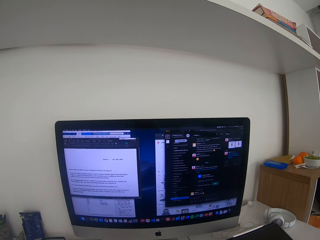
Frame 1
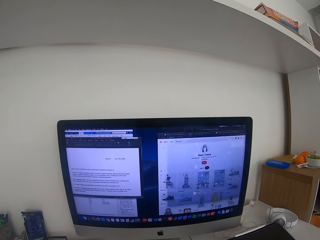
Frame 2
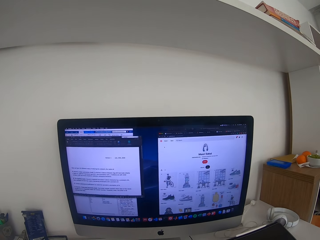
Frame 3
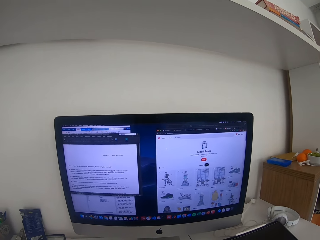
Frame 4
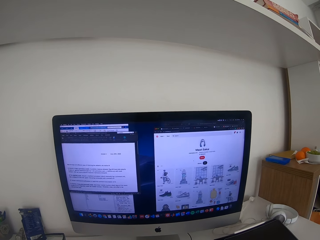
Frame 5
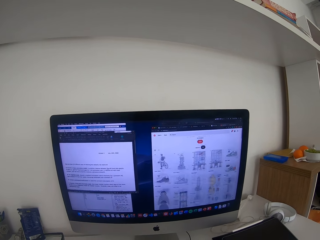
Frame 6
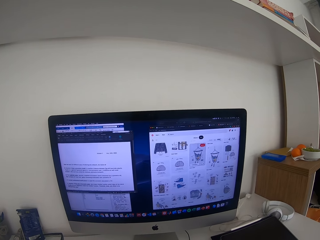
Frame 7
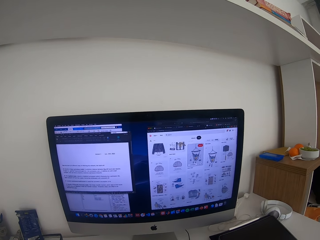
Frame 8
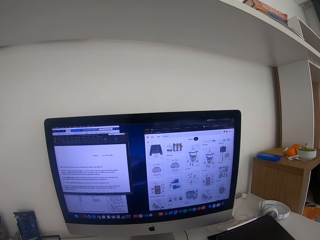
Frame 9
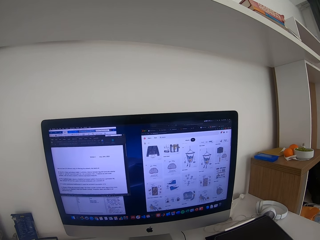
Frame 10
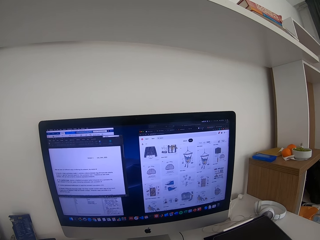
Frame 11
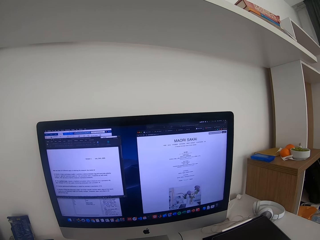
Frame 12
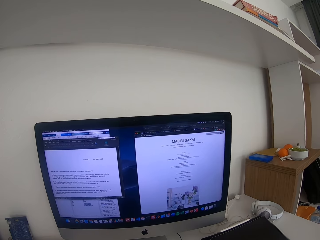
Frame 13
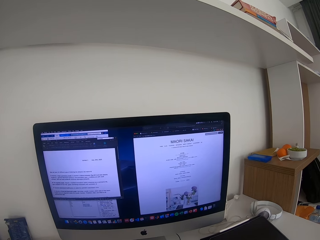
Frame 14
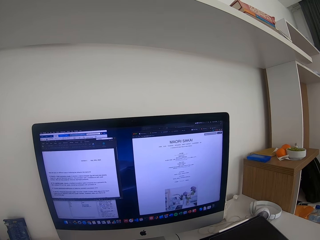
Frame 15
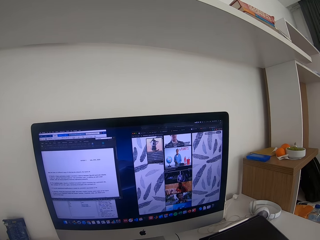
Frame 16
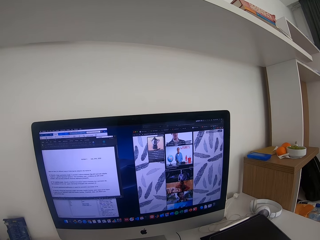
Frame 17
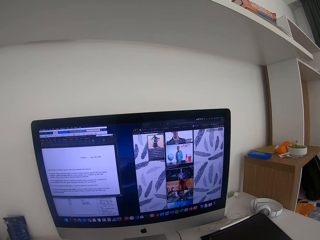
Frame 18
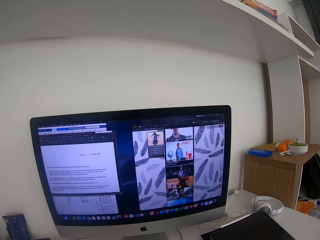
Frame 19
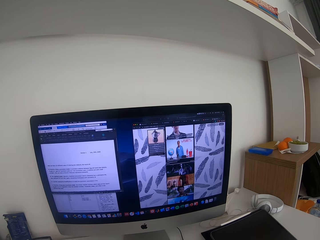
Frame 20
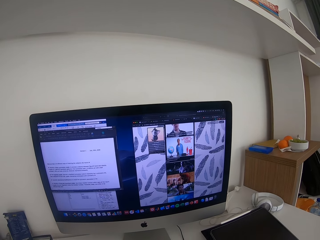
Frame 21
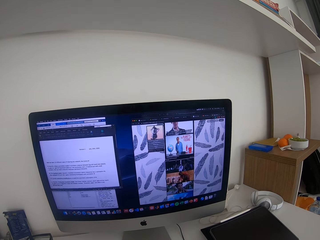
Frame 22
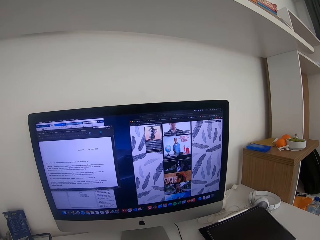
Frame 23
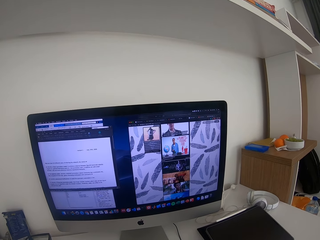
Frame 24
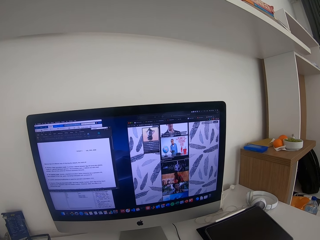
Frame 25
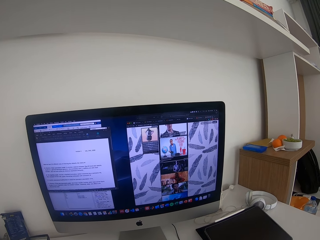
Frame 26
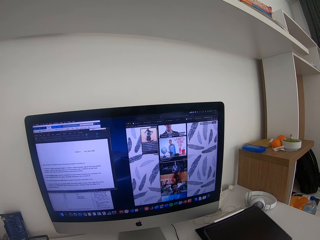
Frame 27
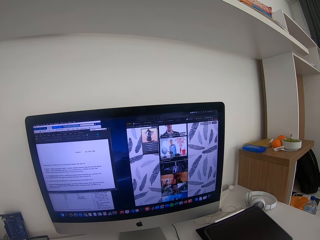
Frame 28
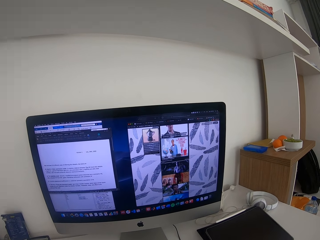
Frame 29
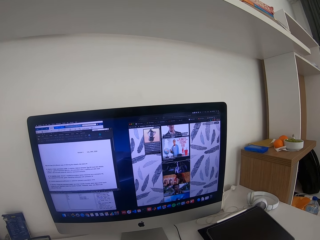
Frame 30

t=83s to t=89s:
The camera wearer scrolls the mouse. They control the monitor.

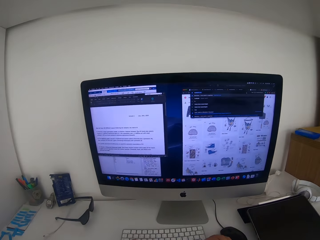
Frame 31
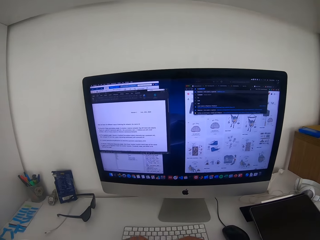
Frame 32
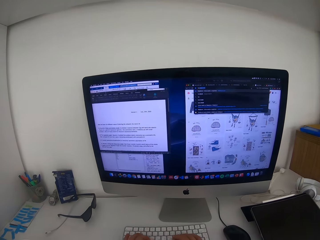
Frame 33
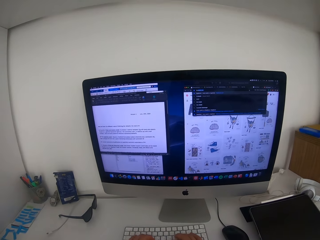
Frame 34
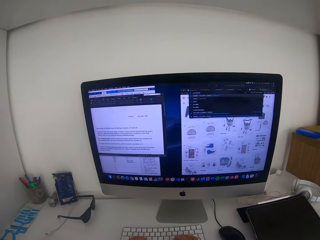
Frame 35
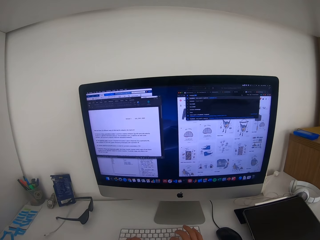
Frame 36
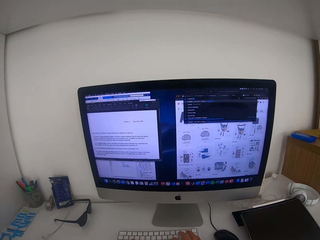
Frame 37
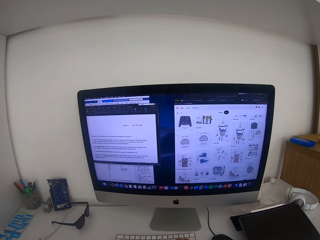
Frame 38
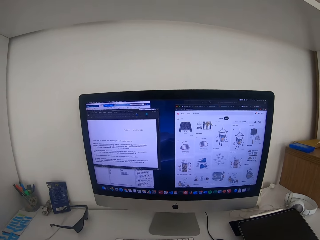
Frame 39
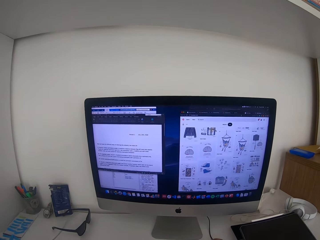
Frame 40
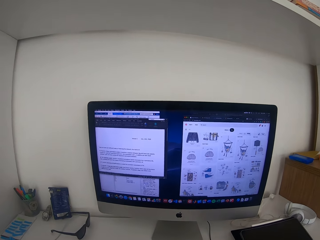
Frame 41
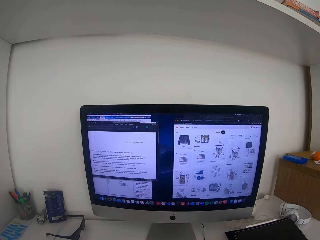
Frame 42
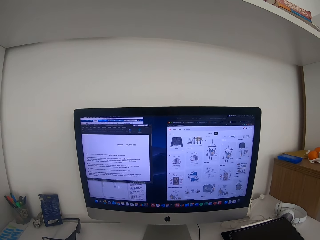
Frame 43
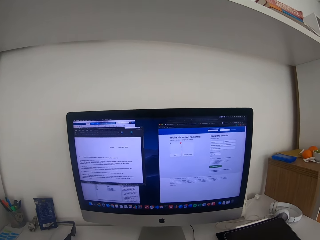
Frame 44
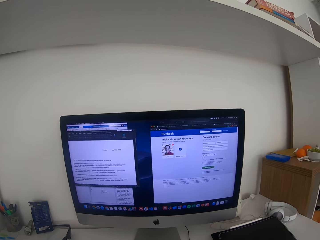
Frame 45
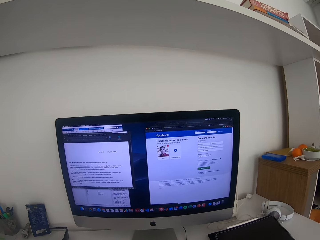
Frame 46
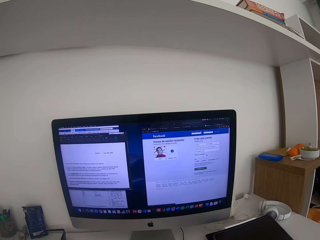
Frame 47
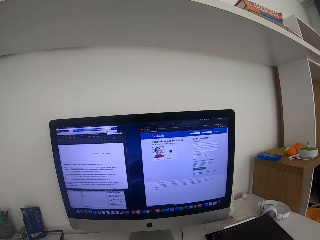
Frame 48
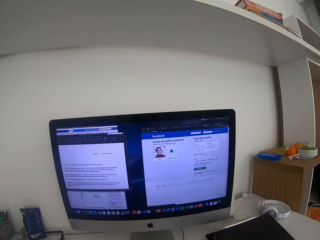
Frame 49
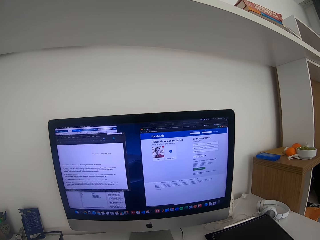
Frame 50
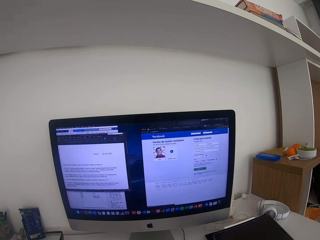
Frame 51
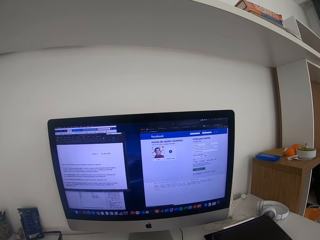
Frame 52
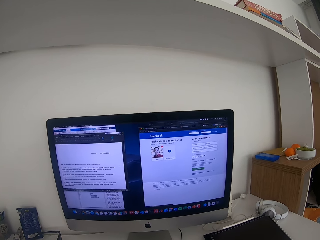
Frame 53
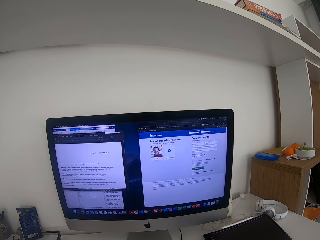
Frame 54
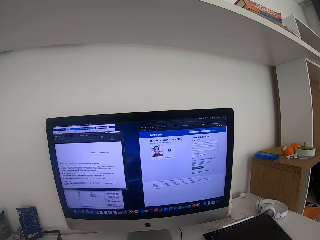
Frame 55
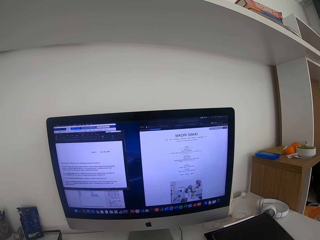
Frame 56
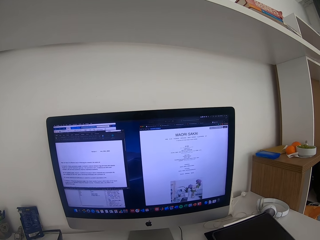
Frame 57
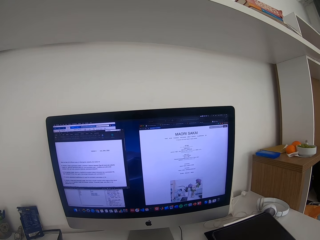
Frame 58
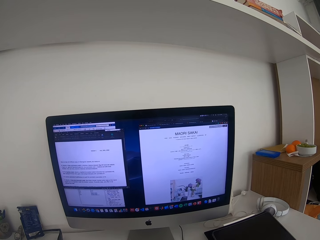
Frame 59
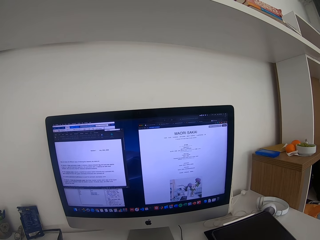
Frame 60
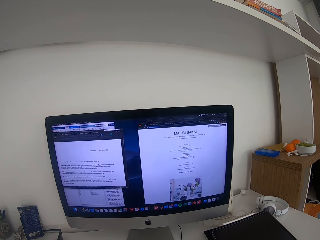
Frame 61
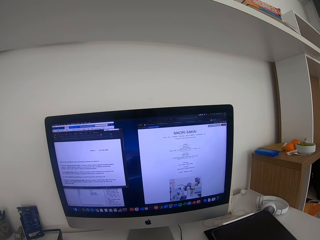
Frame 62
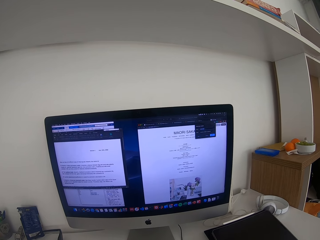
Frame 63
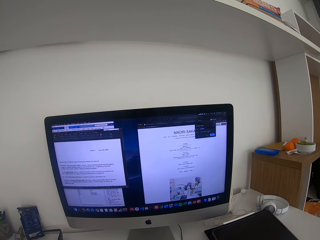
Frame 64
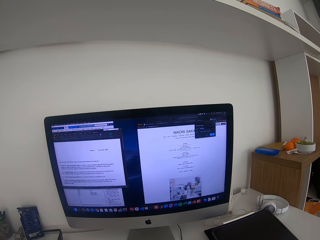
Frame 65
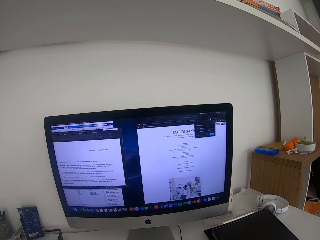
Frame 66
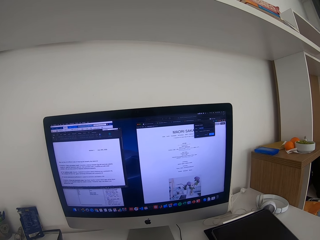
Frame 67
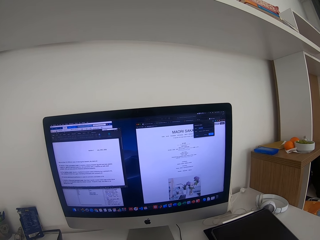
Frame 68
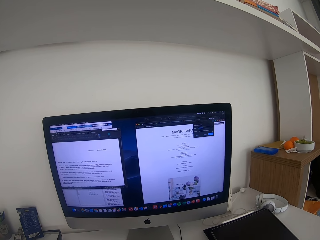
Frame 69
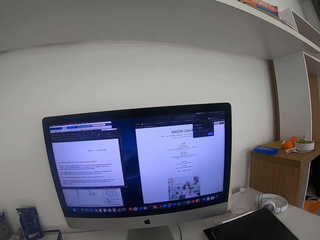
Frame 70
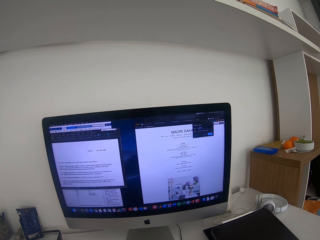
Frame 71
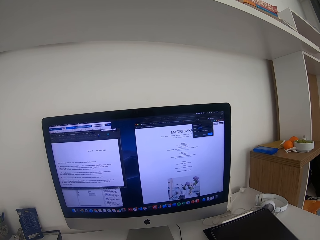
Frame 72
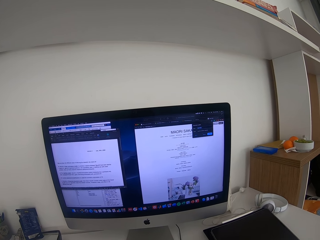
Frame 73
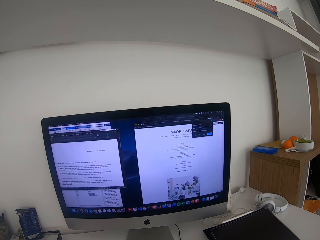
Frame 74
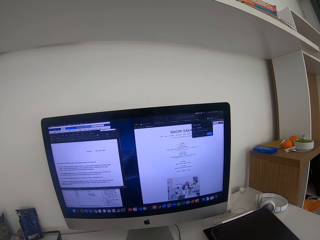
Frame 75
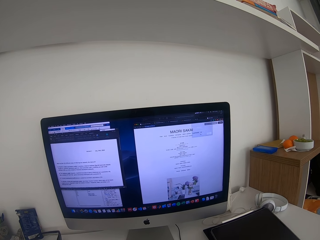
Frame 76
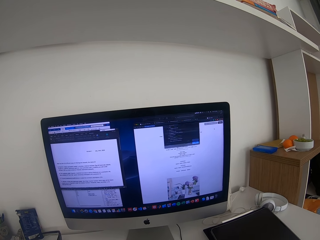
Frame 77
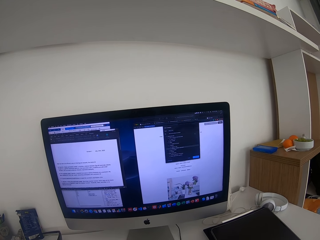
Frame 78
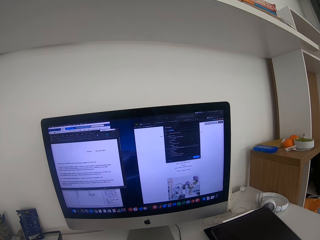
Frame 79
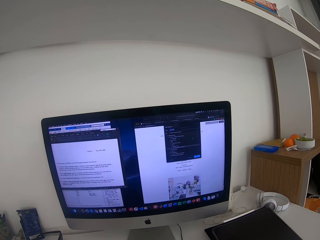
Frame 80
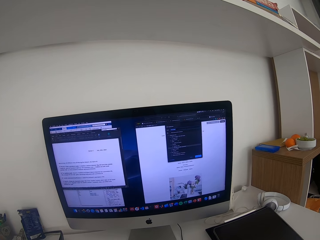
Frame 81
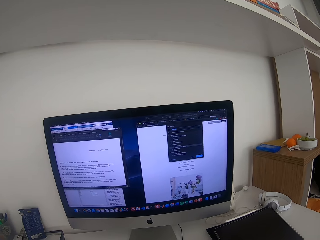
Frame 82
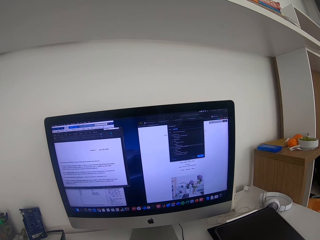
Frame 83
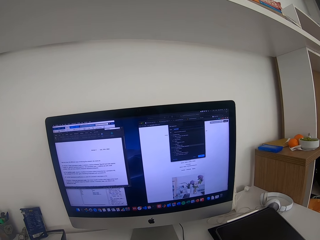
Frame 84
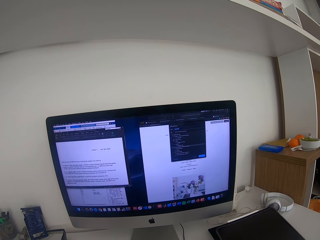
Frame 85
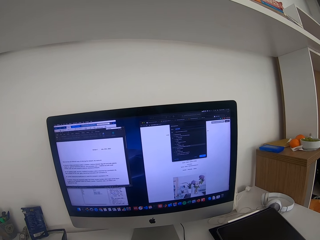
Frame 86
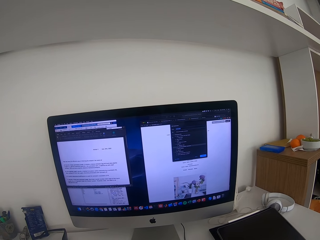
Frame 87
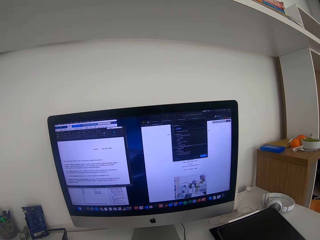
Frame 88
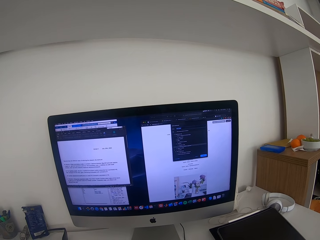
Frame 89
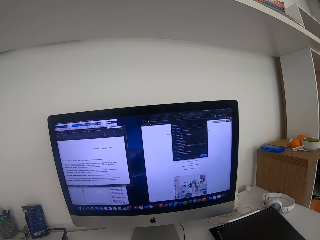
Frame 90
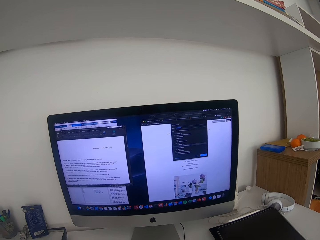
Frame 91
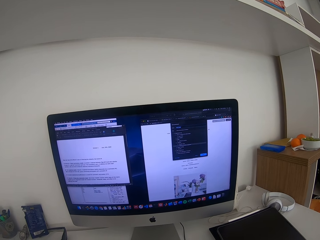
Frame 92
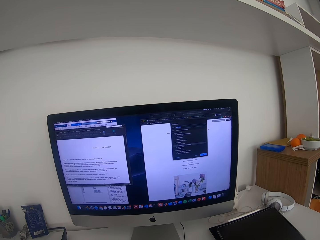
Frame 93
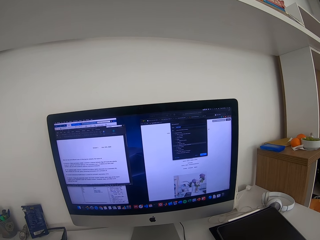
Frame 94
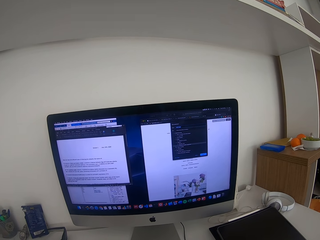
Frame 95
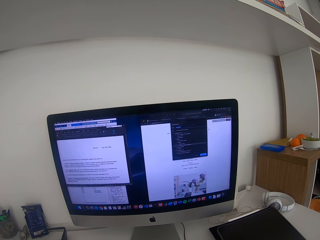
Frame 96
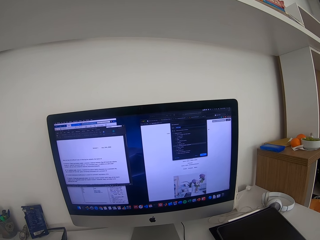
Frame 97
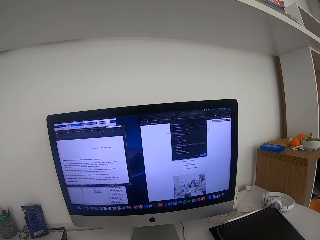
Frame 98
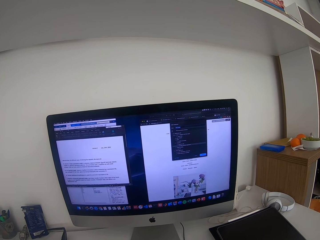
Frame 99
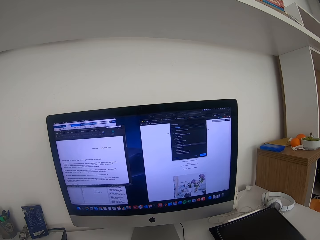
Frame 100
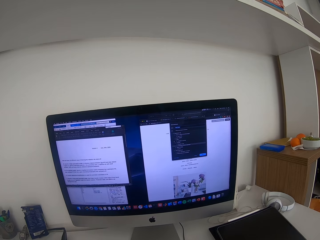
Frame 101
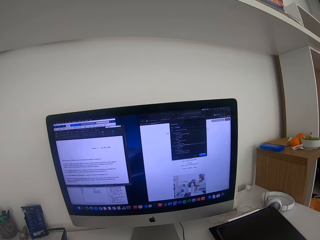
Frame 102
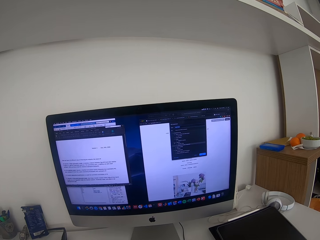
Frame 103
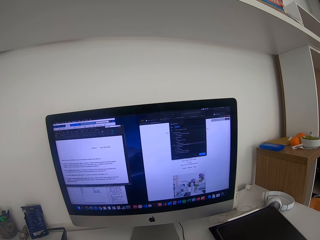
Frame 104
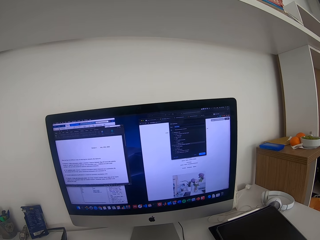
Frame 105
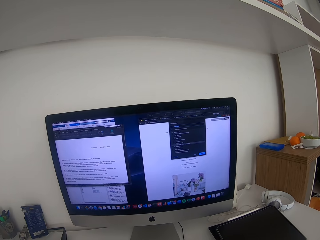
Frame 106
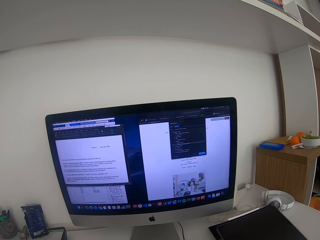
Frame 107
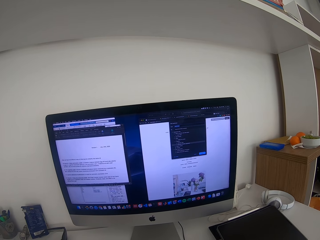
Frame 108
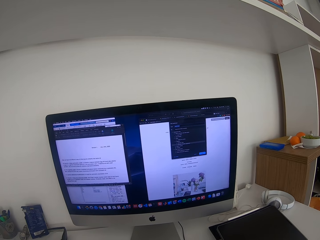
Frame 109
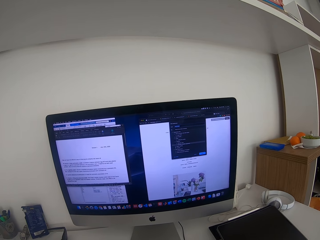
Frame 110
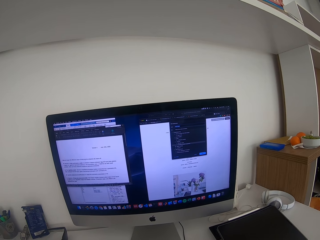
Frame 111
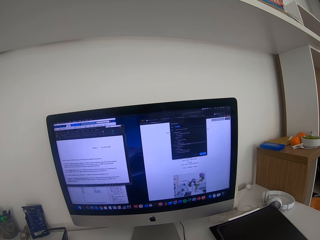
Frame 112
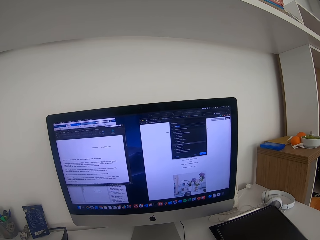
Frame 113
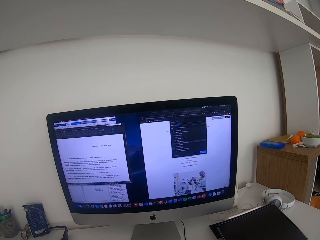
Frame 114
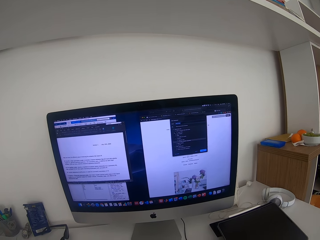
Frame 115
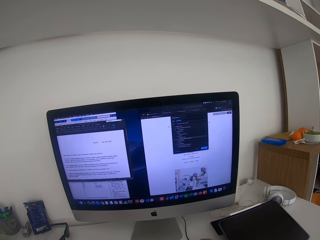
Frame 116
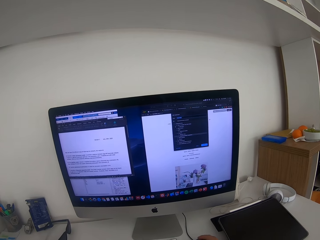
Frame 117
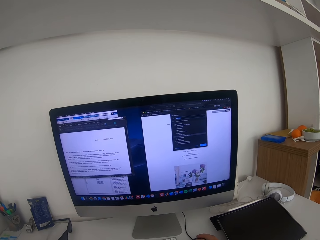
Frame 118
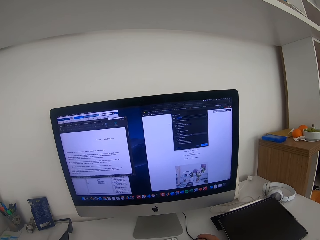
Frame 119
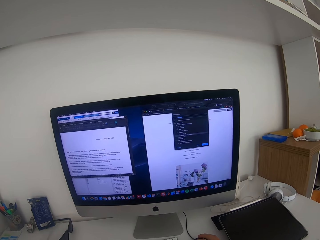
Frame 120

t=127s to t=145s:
The camera wearer types on the keyboard. They log into their Facebook. They scroll the mouse.
